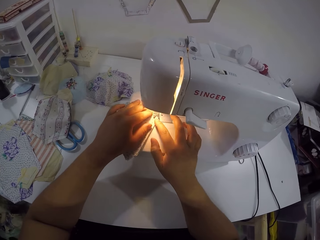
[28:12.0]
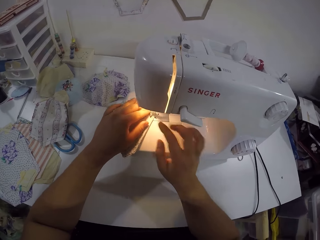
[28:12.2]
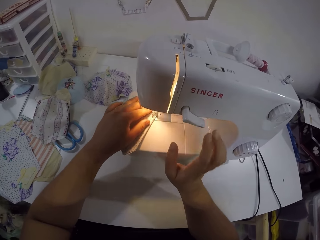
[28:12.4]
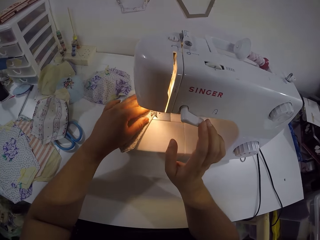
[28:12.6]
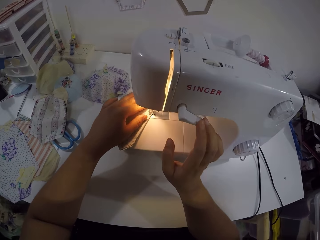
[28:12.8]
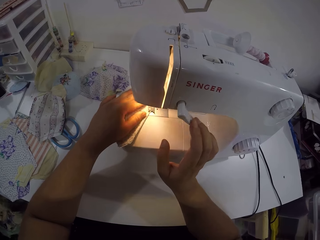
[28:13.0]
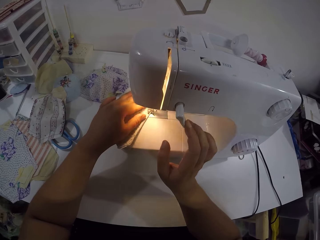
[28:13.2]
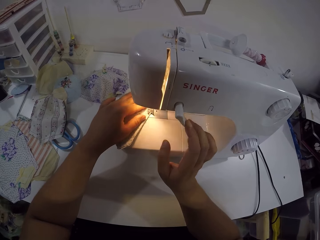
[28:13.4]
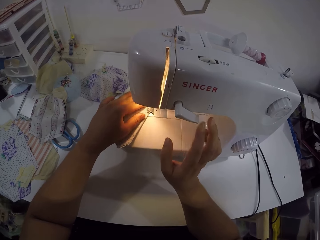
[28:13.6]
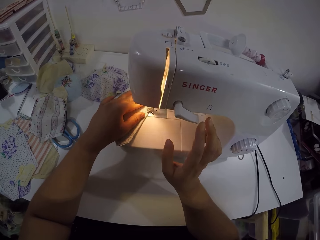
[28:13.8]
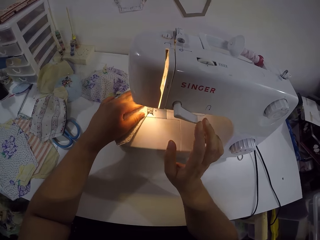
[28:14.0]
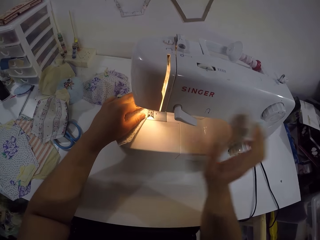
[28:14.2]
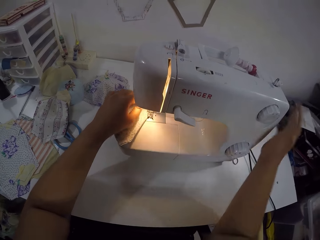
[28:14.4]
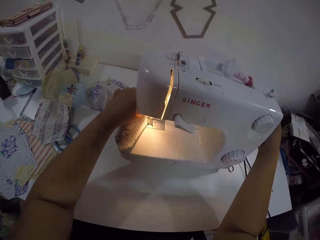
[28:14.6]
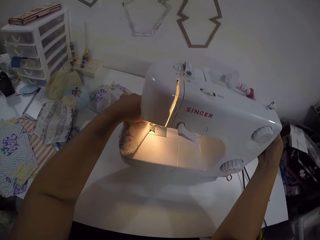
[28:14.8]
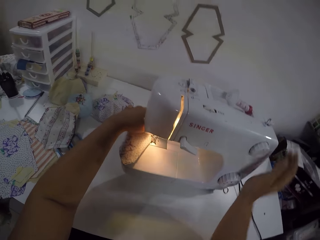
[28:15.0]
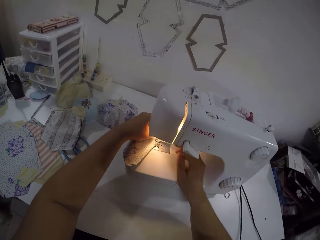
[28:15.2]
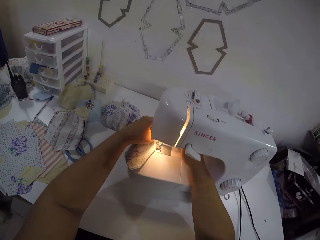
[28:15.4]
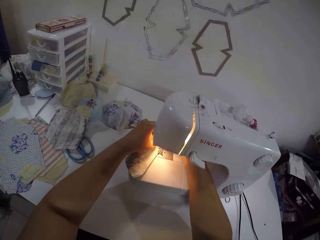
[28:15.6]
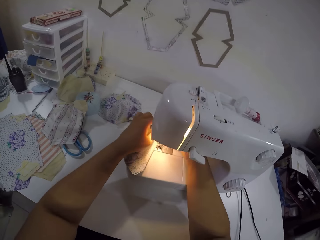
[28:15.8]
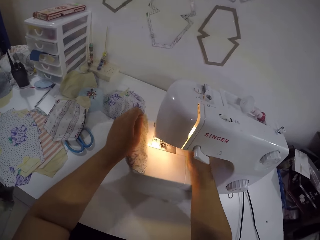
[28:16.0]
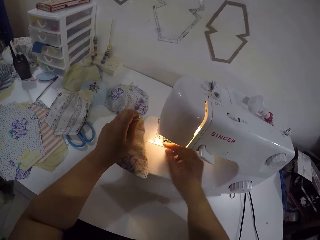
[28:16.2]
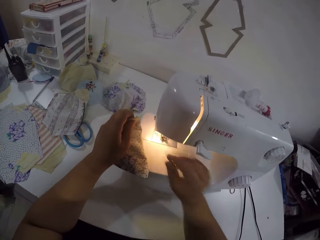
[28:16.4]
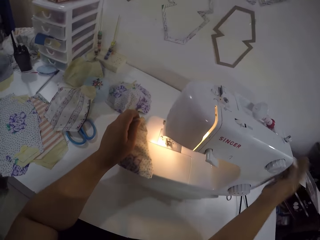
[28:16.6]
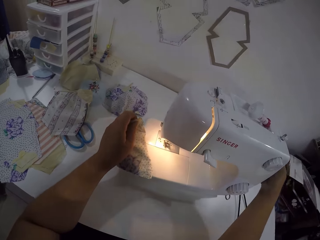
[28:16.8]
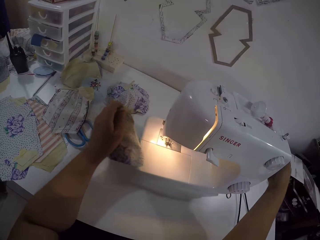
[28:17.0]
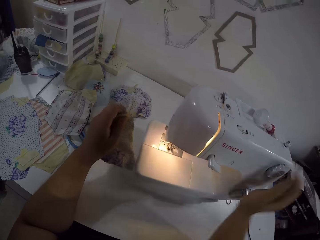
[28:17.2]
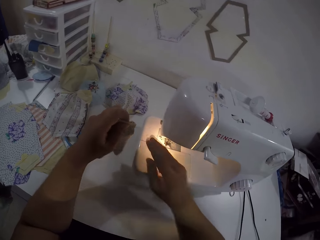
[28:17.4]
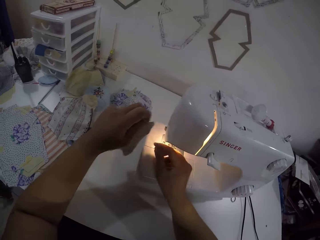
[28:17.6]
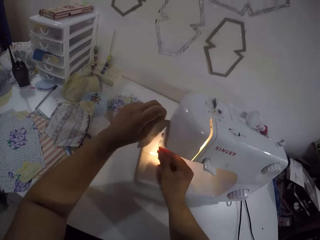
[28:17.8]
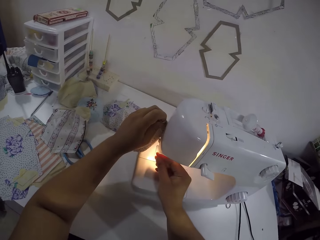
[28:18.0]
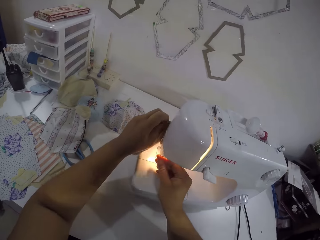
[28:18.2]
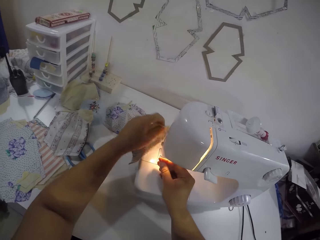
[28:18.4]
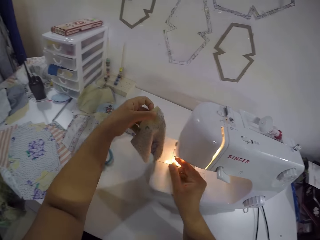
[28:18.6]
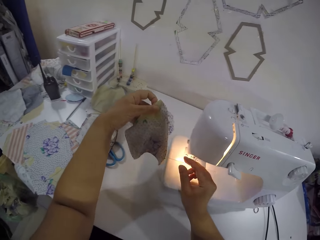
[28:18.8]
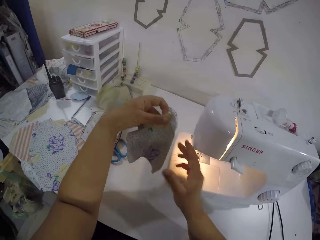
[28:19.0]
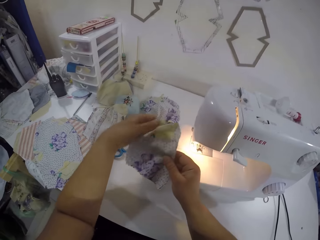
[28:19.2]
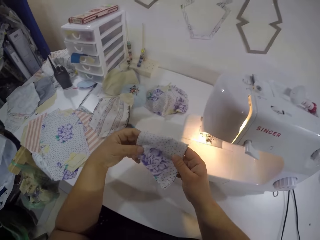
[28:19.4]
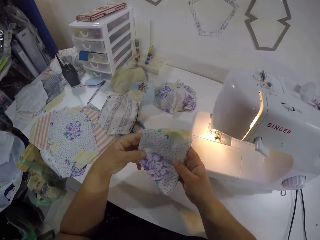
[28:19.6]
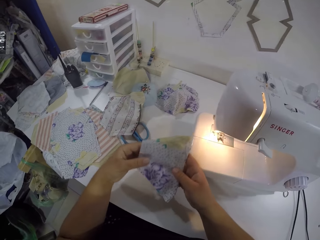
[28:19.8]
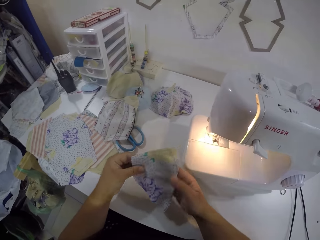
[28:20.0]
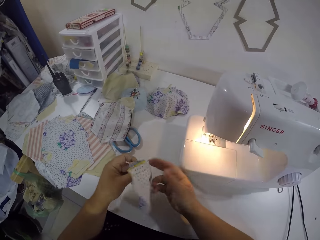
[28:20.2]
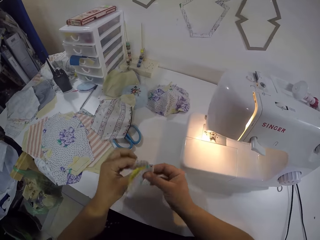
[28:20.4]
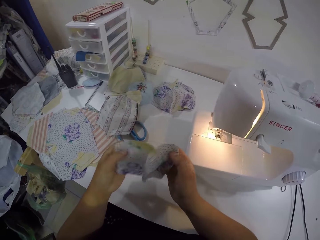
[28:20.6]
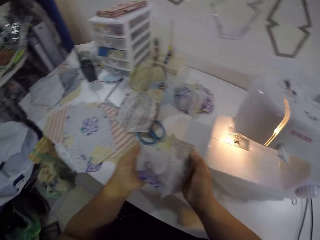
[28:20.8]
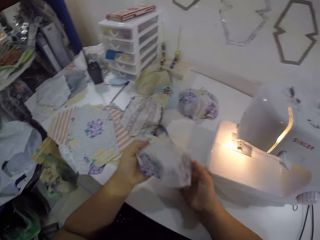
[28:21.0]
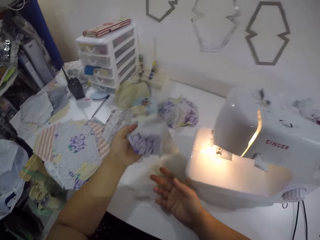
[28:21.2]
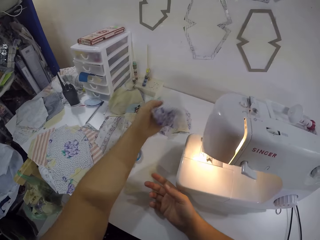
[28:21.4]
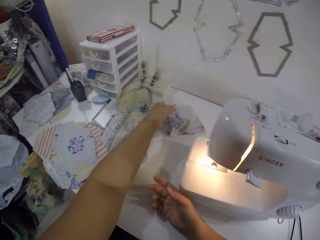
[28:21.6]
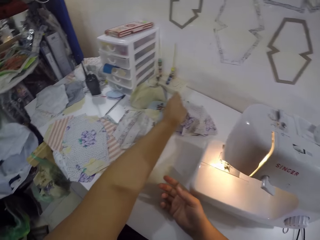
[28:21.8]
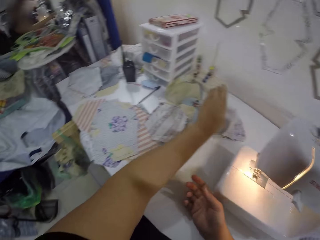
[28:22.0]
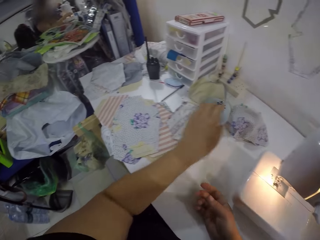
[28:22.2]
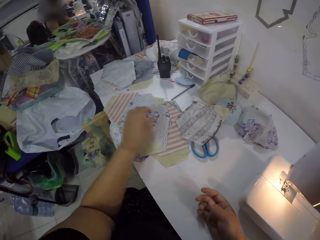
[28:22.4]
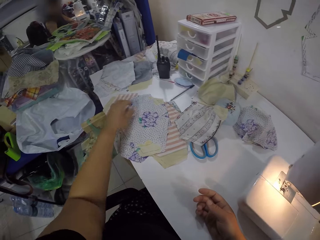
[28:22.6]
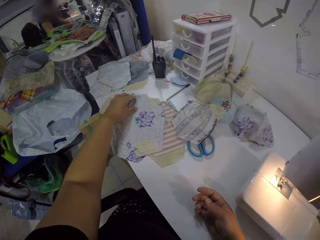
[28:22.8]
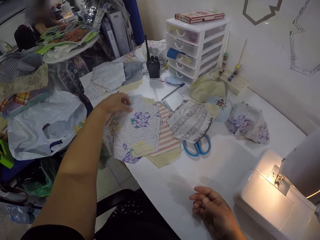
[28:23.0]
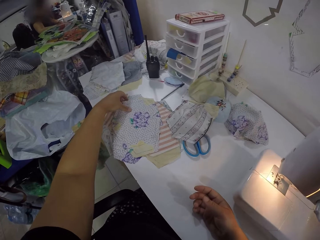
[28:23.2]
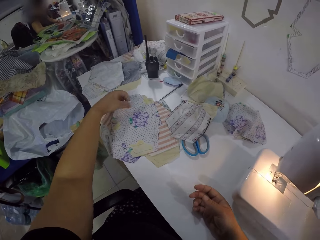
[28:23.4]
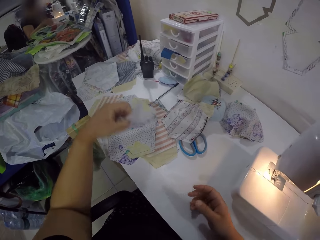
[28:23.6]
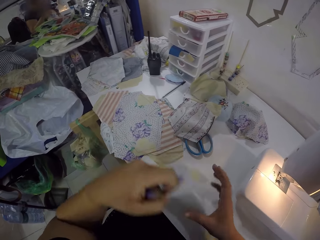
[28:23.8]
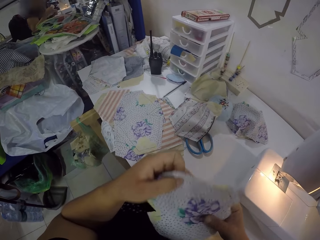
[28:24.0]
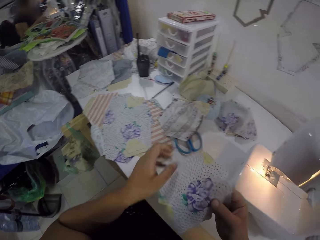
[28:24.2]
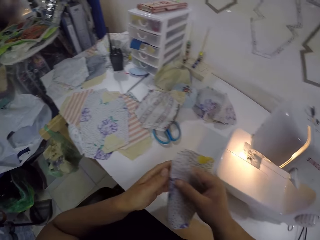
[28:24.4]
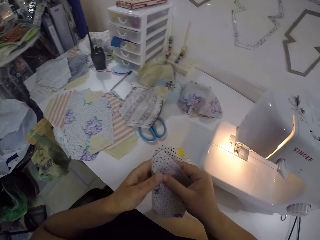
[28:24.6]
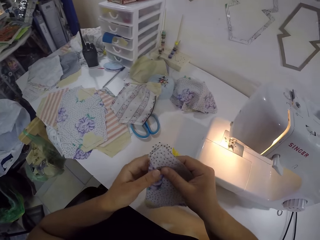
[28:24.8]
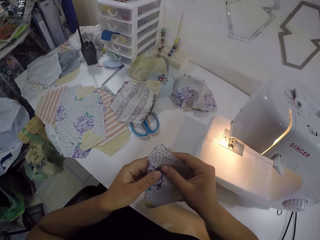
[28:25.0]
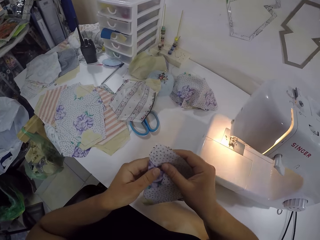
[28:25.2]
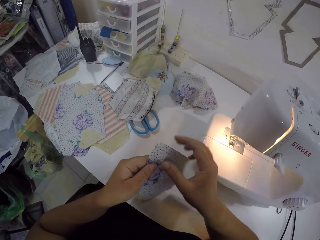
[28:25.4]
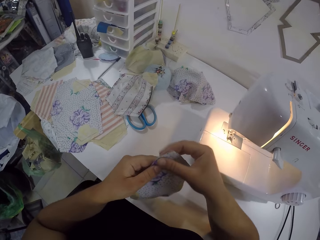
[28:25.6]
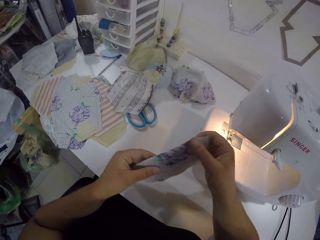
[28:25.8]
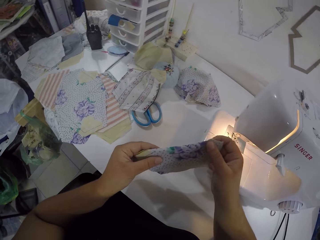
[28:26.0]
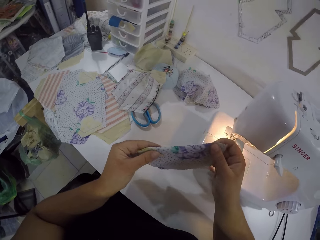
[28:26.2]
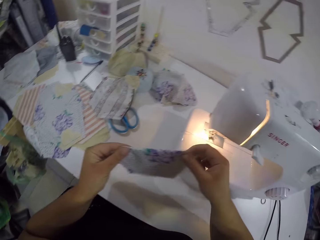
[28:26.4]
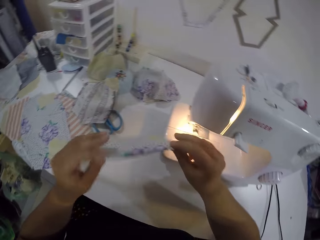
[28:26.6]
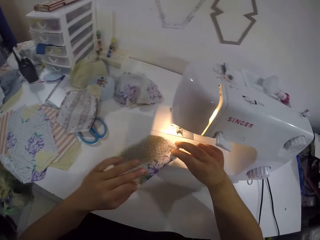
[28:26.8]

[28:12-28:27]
The camera wearer touches the thread tension dial with her right hand. She touches the bobbin winder with her right hand. She removes the cloth in her left hand from the machine. She touches the bobbin winder with her right hand. She holds a thread from the cloth with her right hand. She cuts the thread in her right hand with the sewing machine. She holds the piece of cloth with both hands. She drops the cloth on the table with her left hand. She picks up the cloth on the table with her left hand. She folds the cloth with both hands. She adjusts the fabric.

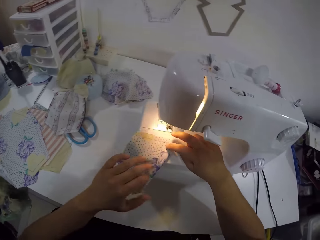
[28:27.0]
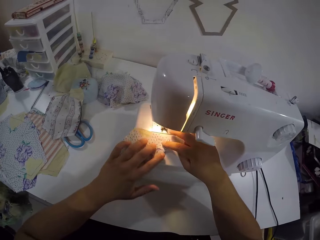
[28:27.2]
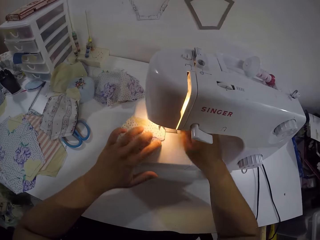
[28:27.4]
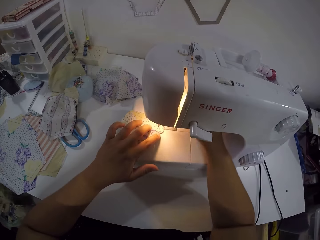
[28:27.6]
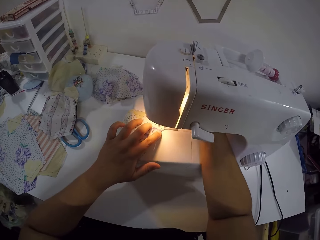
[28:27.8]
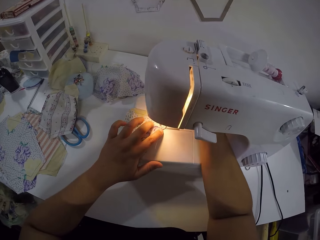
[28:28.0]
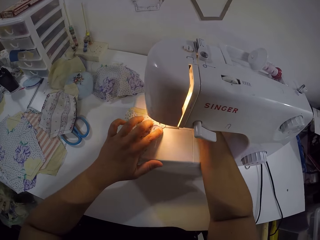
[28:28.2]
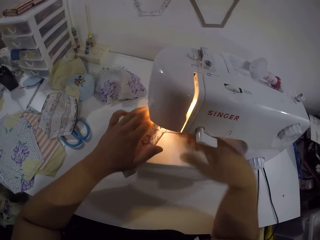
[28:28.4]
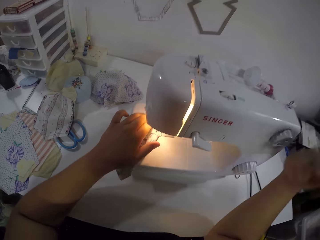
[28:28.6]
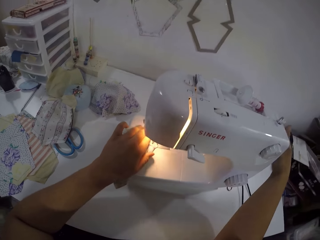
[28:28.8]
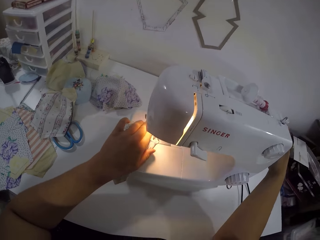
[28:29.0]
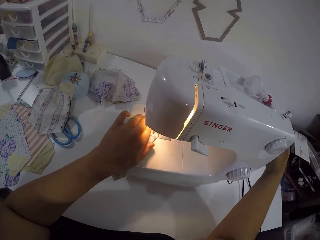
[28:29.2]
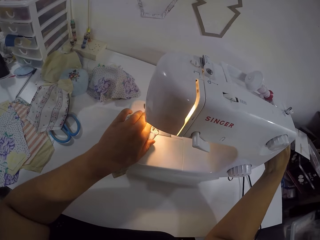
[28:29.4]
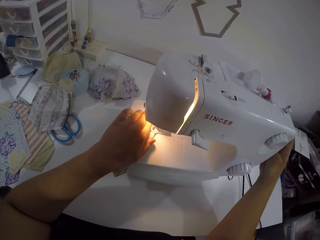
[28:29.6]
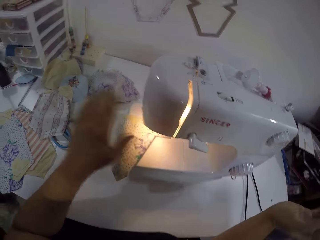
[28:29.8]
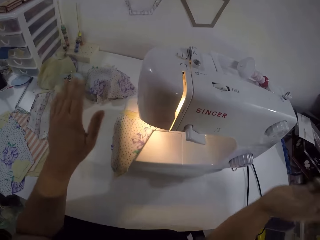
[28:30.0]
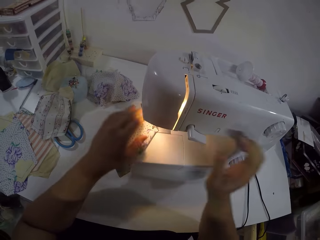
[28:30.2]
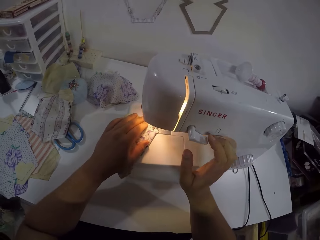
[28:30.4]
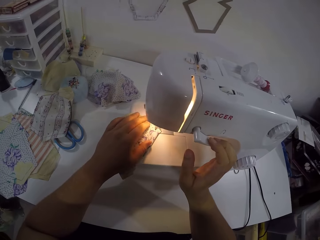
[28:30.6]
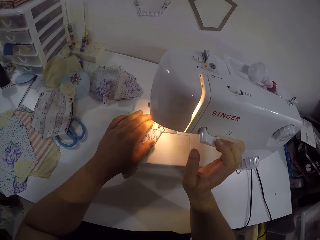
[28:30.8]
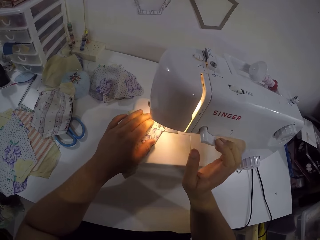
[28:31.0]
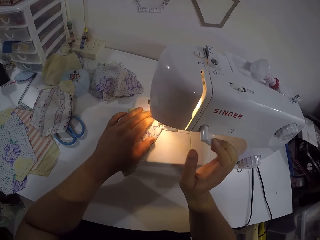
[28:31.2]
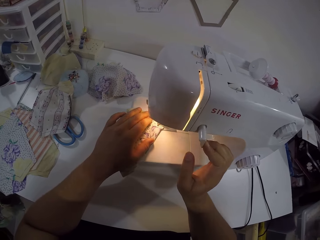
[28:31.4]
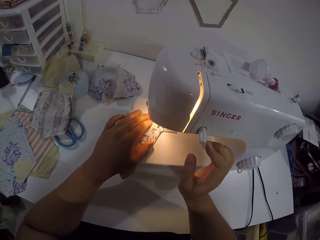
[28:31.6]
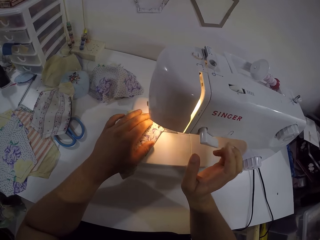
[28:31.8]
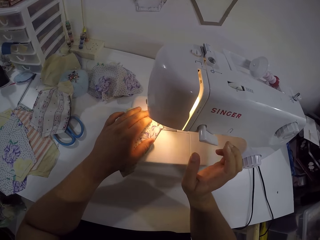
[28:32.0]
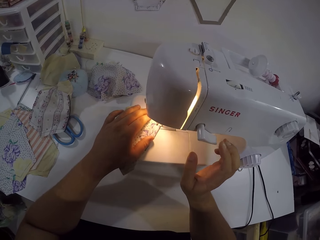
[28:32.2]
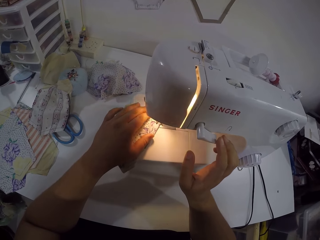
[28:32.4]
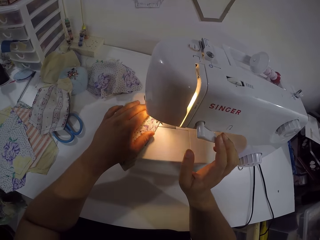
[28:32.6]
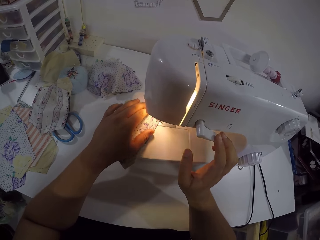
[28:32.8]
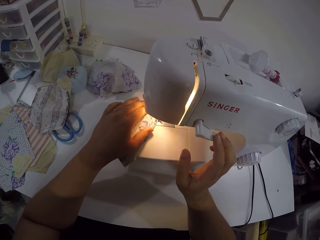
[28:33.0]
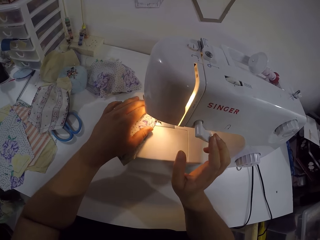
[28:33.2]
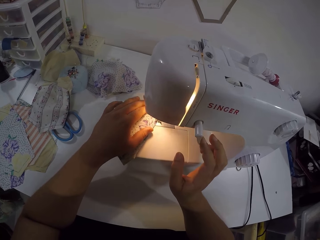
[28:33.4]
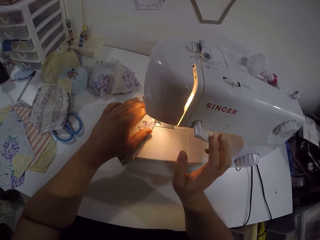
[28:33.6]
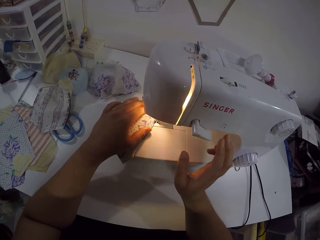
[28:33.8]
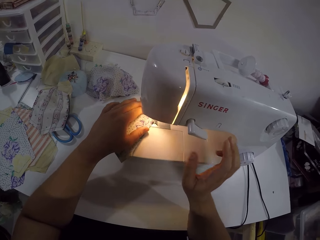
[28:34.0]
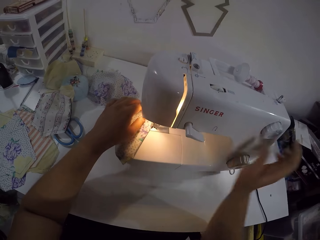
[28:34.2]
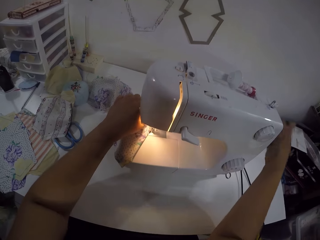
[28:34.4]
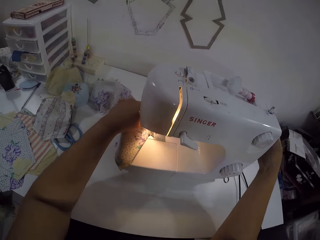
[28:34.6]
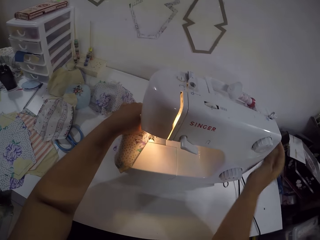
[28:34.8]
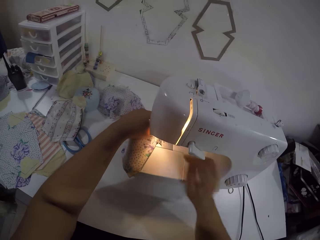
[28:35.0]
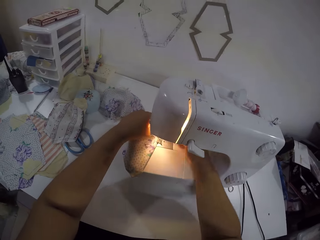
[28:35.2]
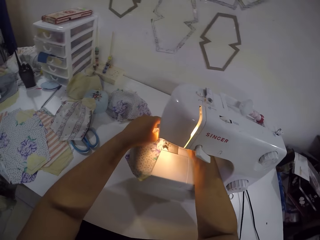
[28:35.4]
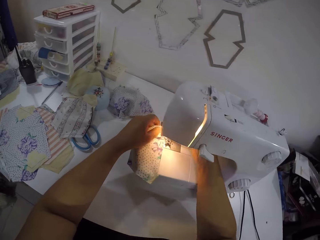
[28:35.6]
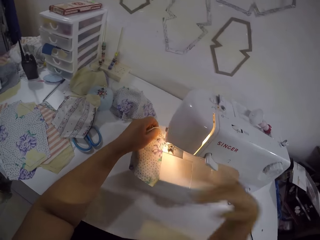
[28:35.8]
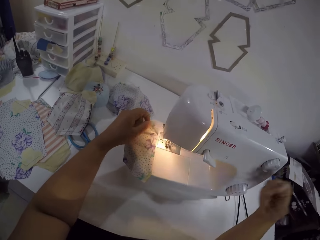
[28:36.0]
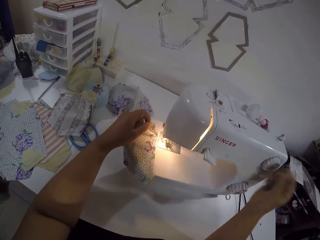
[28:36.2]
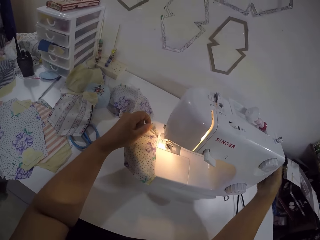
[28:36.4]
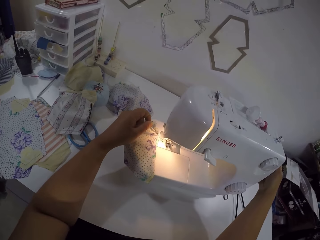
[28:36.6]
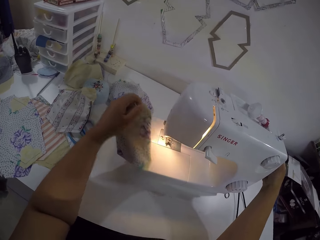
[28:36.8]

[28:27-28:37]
The camera wearer places the cloth in the machine with both hands. She sews the fabric. She touches the bobbin winder with her right hand. She adjusts the presser bar lifter. She touches the thread tension dial with her right hand. She sews the cloth in her right hand with the sewing machine. She touches the thread tension dial with her right hand. She touches the bobbin winder with her right hand. She removes the cloth from the sewing machine with her left hand.
